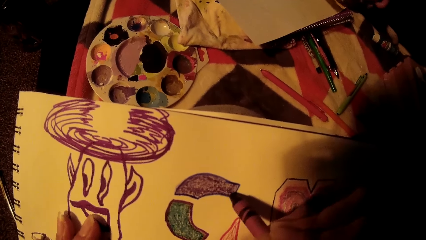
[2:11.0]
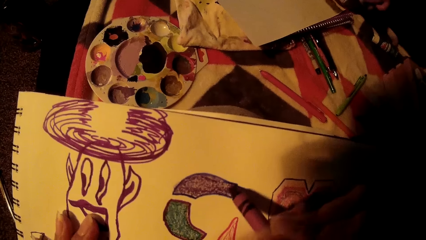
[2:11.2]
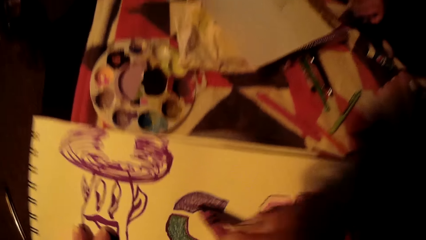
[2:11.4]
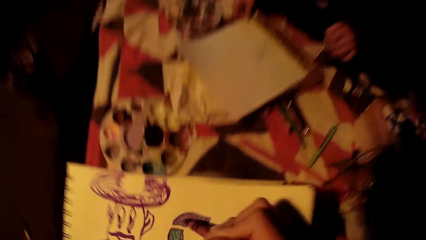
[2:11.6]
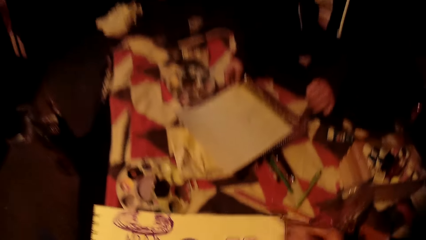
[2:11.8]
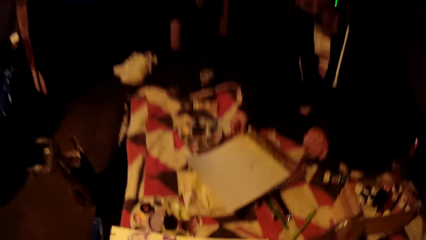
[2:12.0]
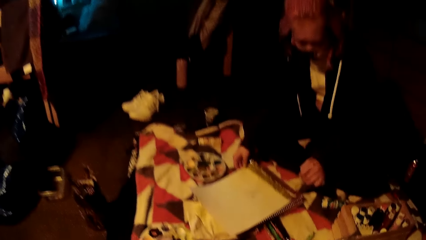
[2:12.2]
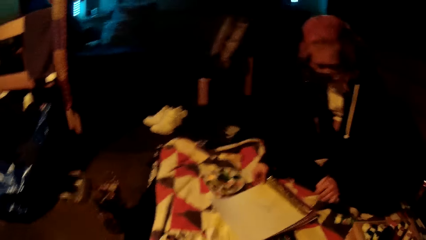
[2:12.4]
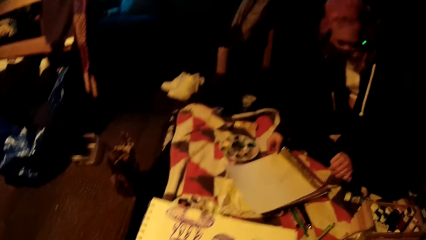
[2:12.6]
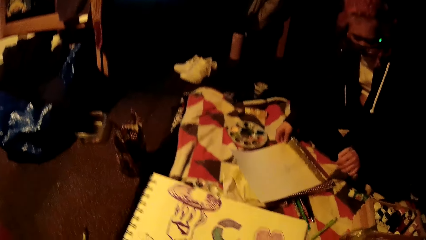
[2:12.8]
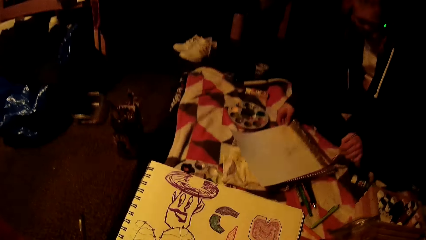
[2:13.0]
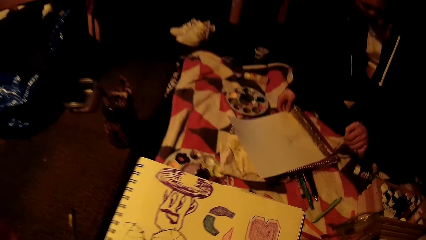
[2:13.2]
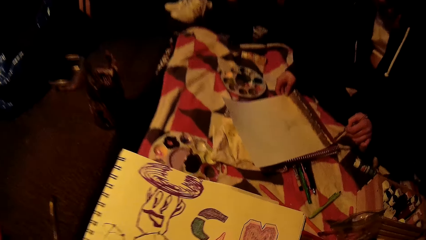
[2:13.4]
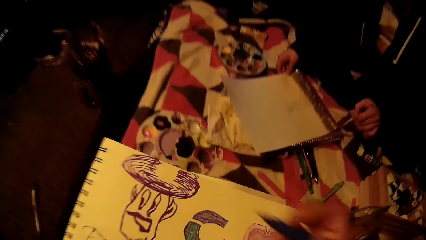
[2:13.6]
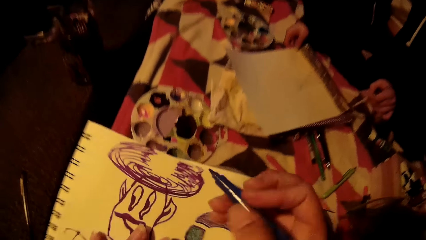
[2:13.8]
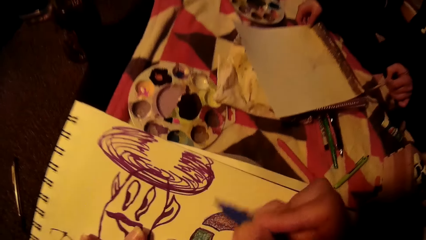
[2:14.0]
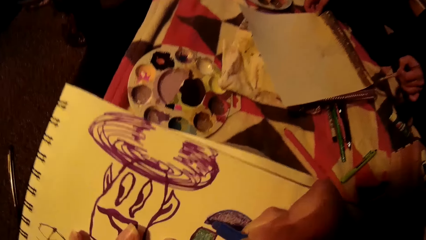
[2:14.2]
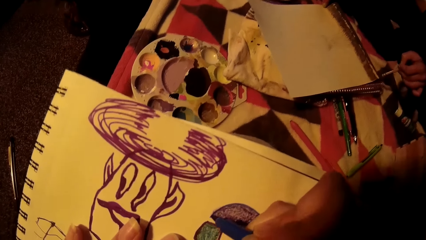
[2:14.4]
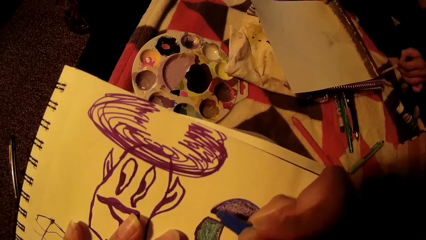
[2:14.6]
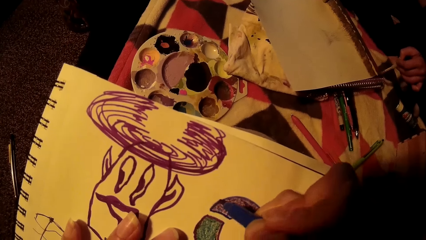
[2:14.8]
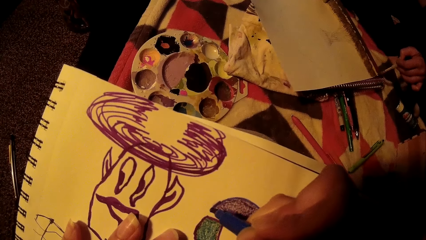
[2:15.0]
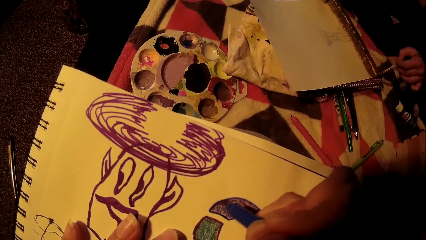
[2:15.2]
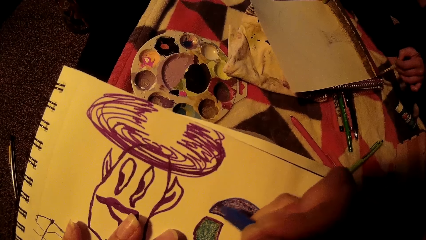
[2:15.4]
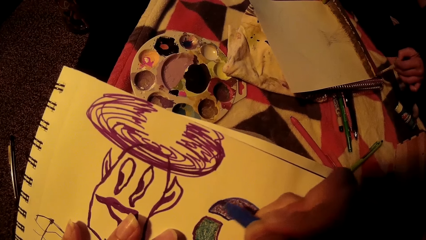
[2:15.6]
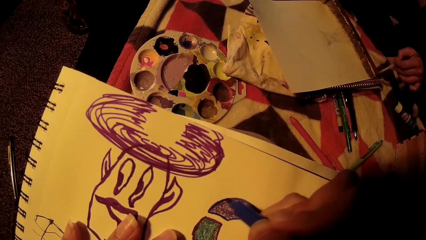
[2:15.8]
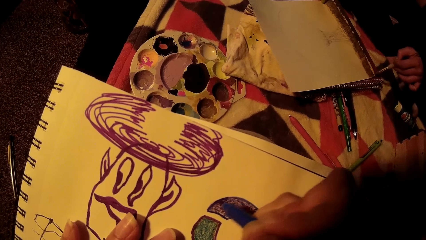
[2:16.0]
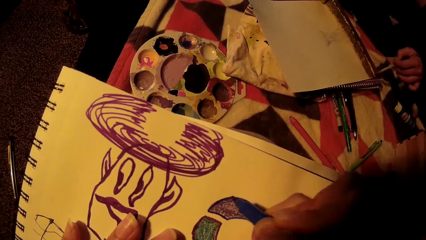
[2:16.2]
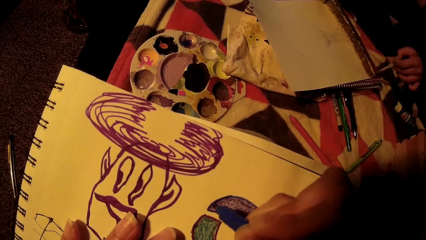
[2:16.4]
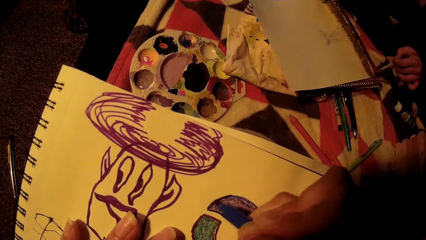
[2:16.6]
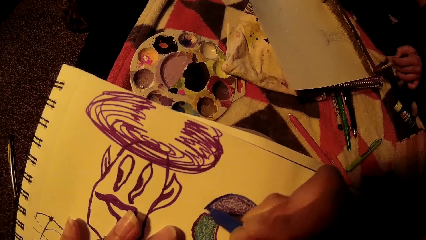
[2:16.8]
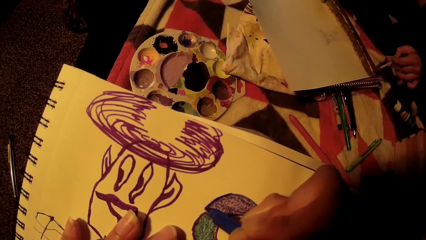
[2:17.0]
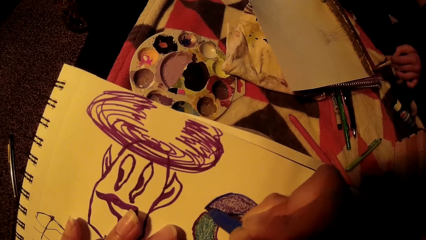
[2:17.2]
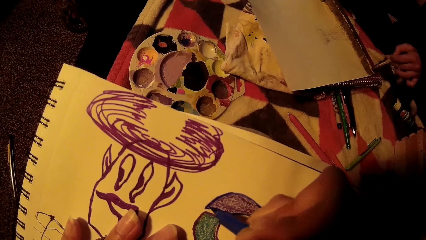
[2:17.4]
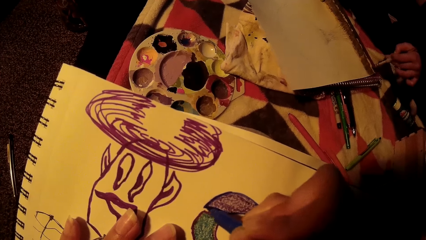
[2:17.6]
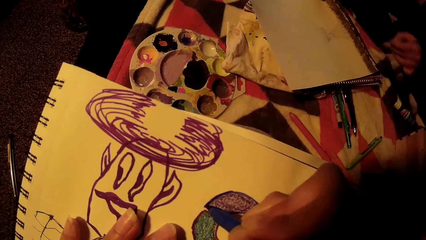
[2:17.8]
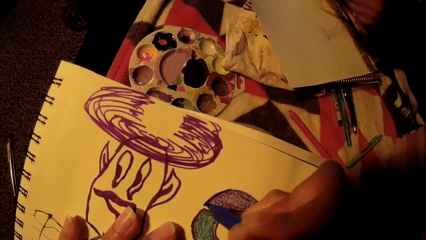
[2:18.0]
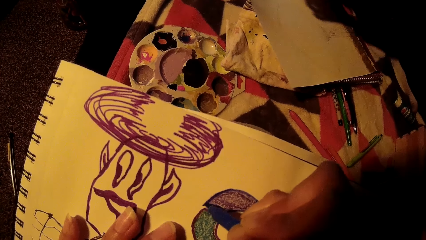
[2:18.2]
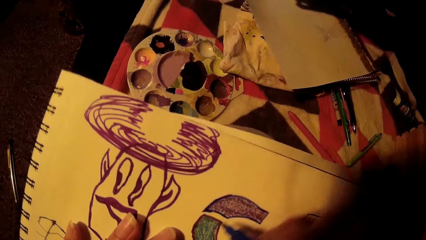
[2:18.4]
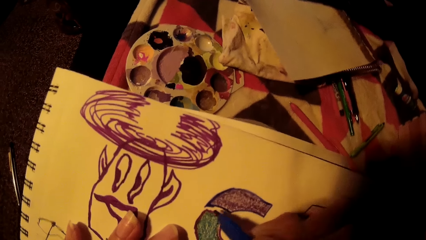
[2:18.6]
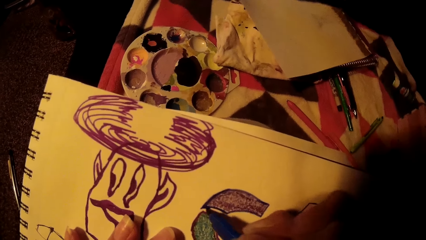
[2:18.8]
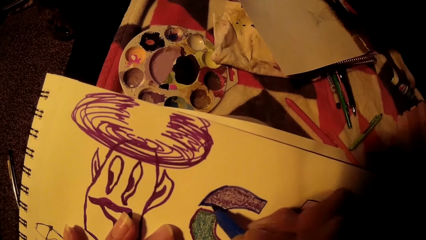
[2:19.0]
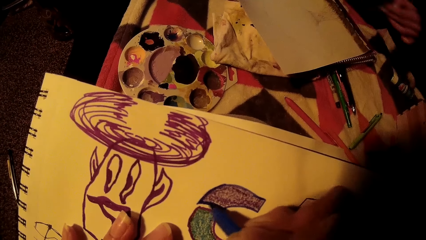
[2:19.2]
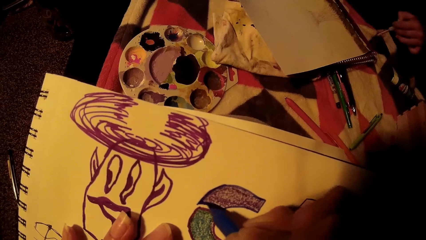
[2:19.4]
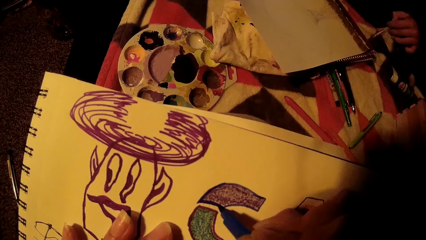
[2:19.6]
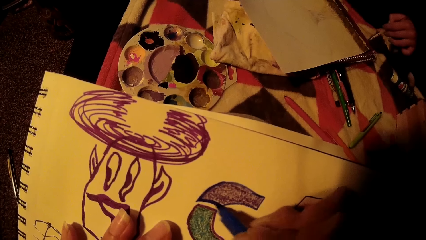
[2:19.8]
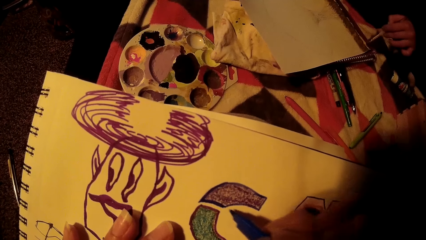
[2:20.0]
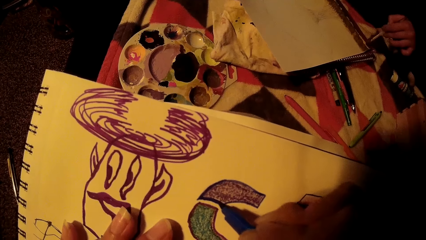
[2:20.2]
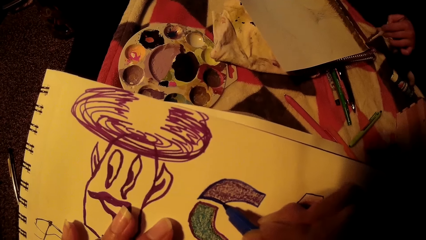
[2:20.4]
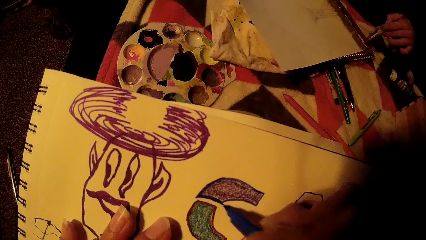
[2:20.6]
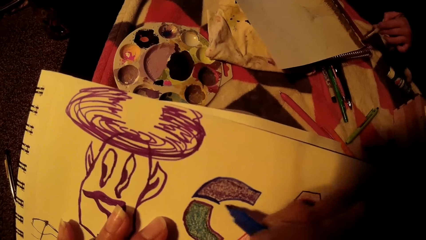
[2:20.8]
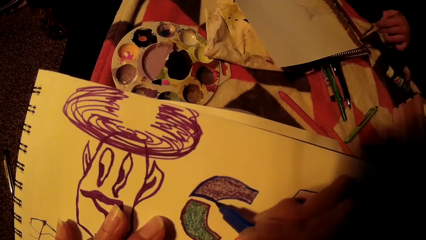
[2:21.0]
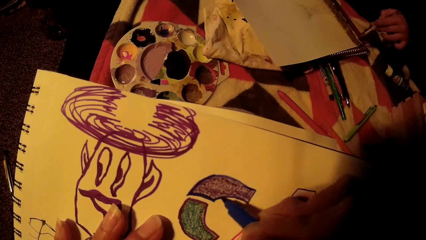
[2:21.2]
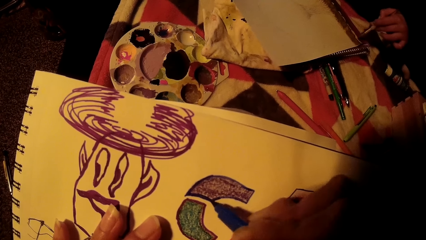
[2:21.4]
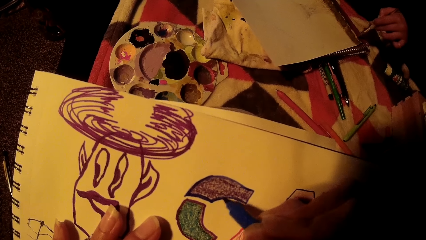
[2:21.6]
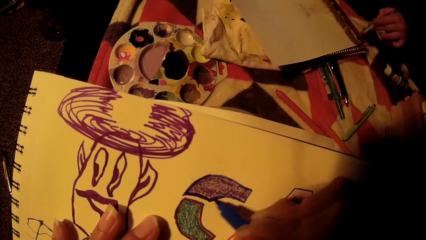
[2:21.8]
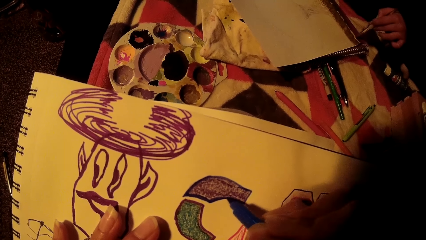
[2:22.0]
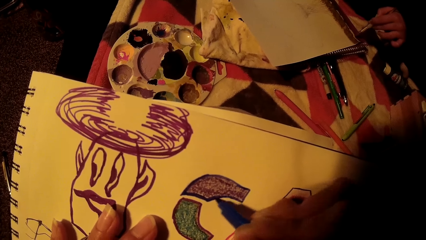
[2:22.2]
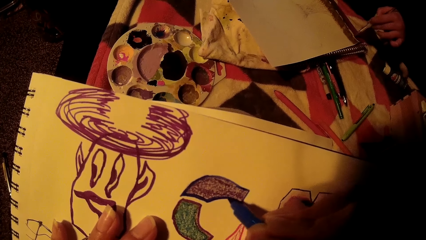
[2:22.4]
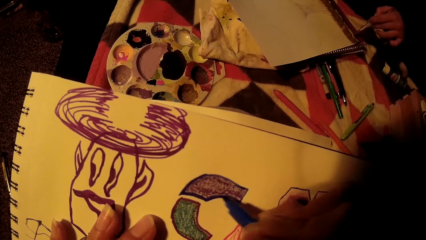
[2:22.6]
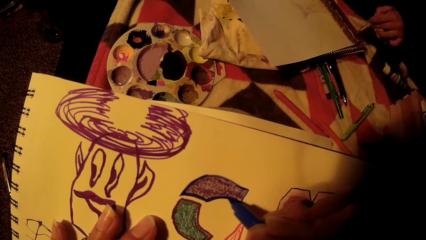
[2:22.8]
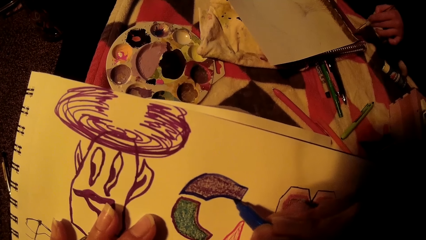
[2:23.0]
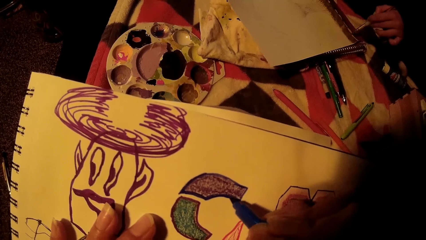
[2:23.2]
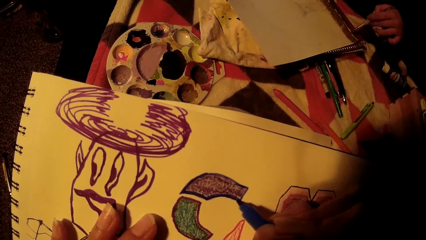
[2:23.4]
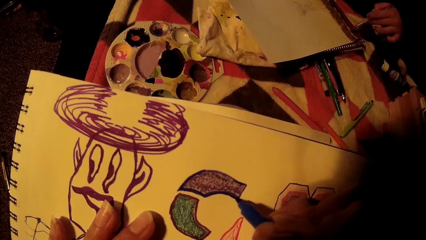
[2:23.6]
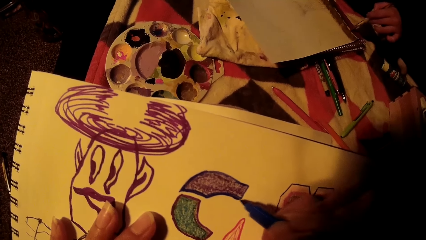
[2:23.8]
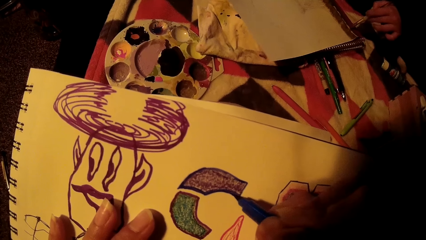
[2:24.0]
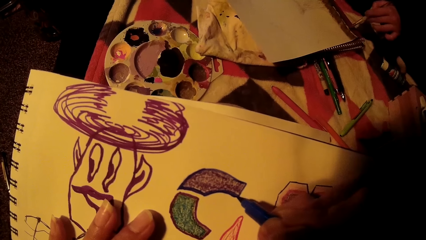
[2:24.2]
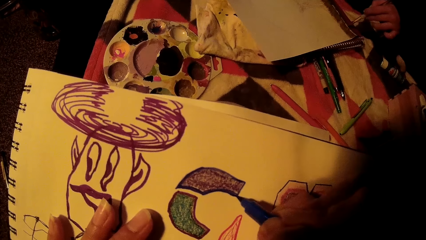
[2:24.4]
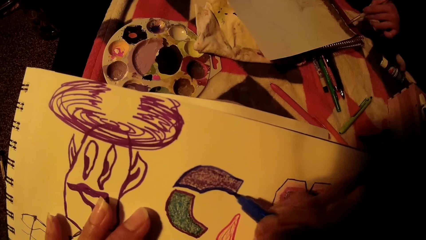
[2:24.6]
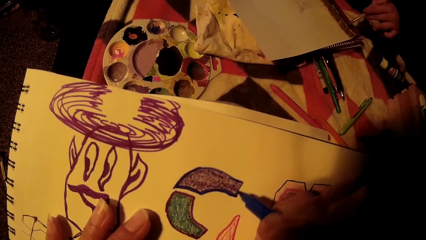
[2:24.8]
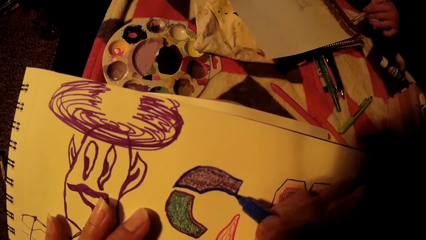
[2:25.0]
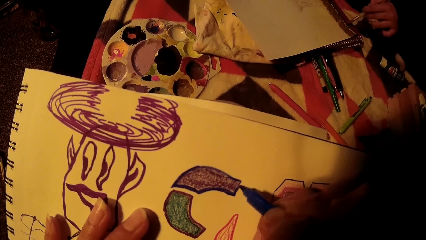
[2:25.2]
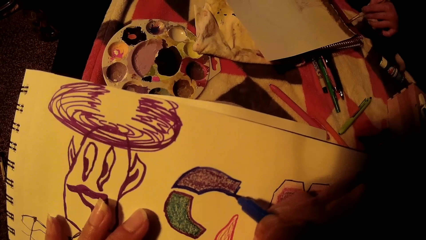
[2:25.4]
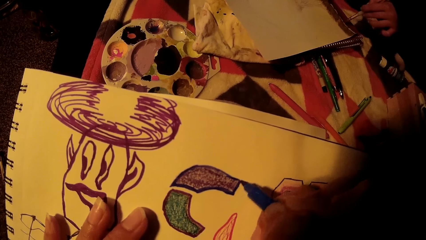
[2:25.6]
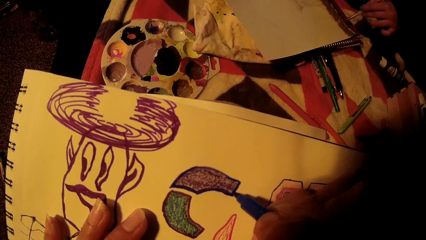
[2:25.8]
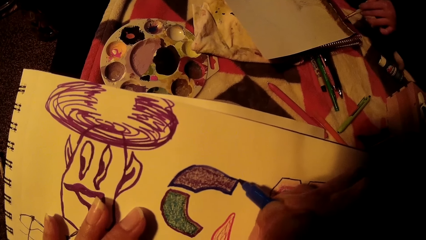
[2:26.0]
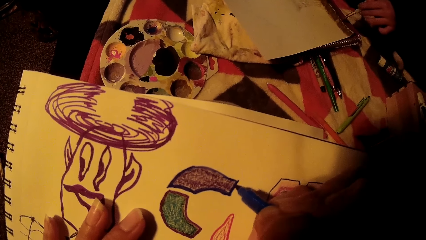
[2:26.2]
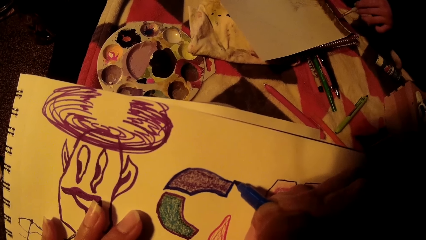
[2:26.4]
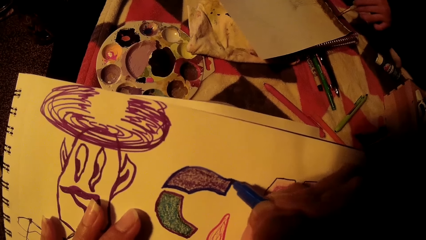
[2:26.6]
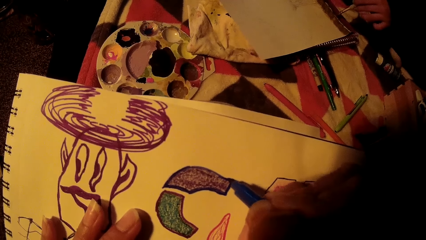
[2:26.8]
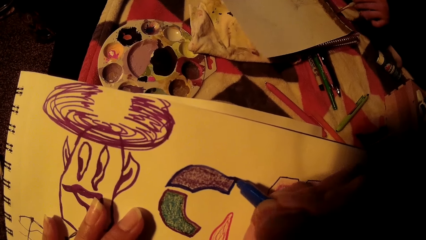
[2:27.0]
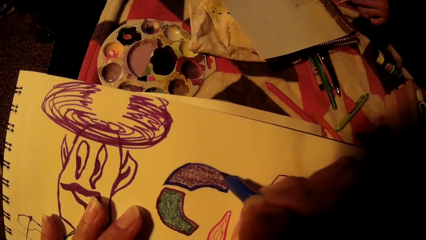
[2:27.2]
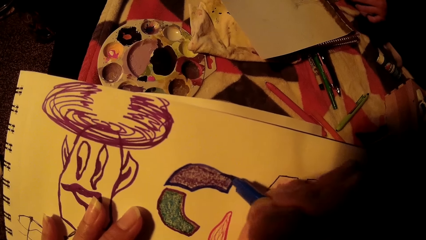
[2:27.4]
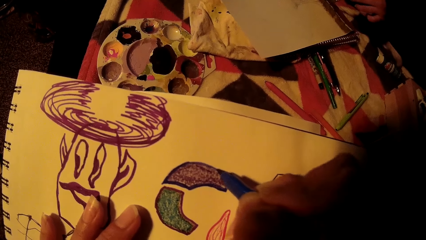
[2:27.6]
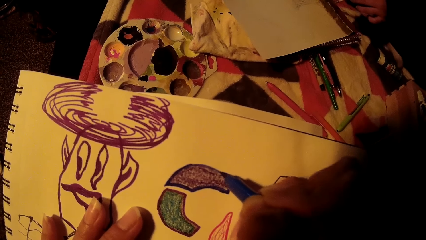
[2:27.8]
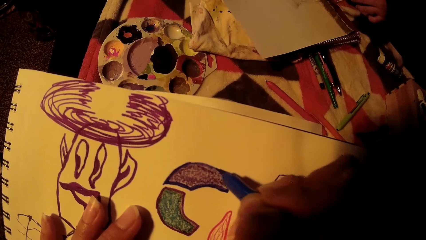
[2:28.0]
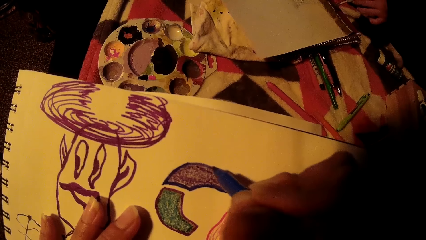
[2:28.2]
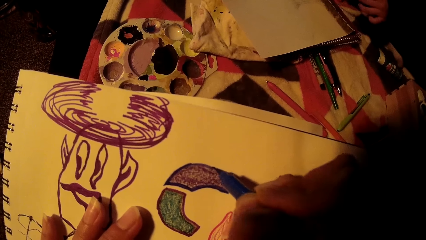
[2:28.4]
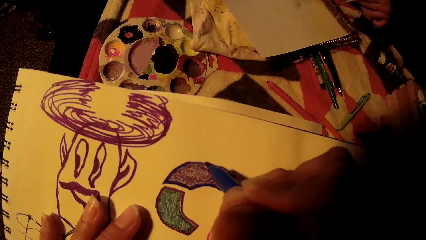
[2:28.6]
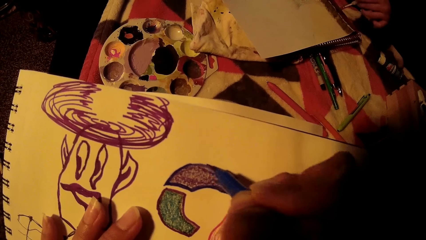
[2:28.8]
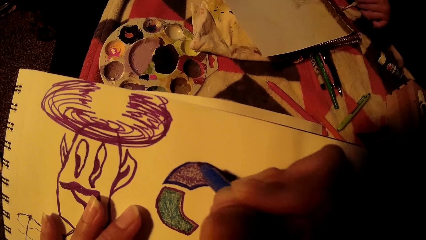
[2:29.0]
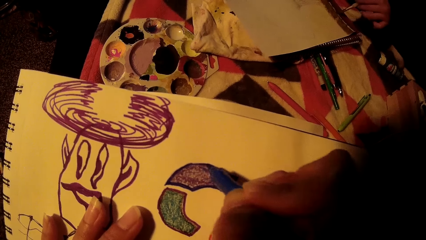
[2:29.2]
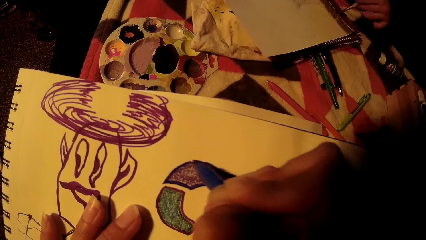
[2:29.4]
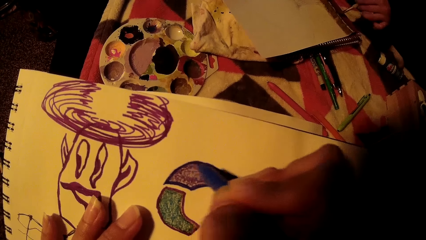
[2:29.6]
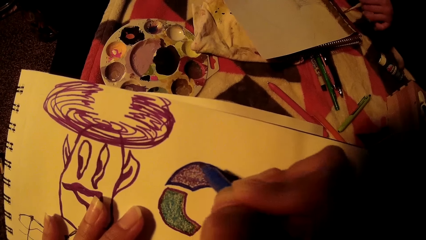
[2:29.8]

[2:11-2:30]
The camera wearer picks a color pen from the bed with her right hand. She draws on the drawing book with the color pen. The woman continues to paint the paper. The woman rubs the drawing brush in her left hand on the water color pallet on the bed. The woman paints on the paper with the drawing brush in her left hand.
